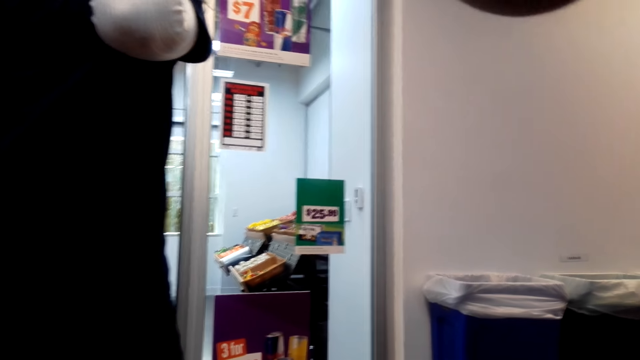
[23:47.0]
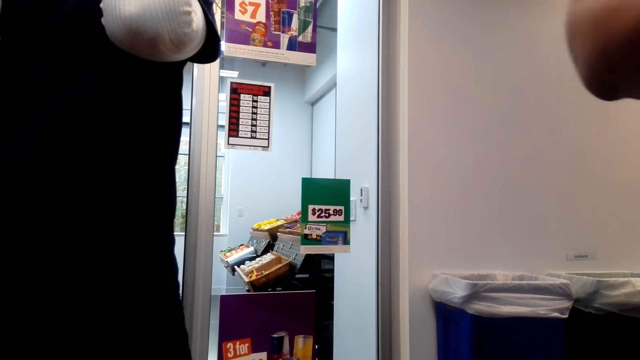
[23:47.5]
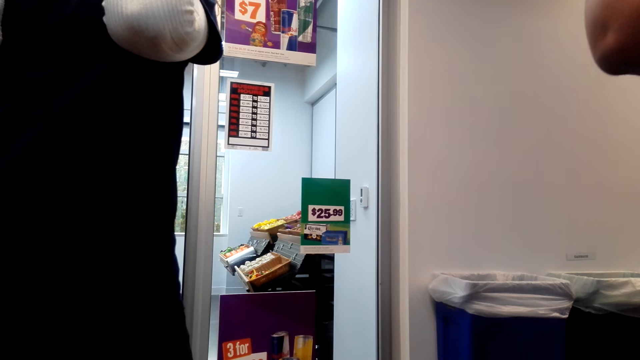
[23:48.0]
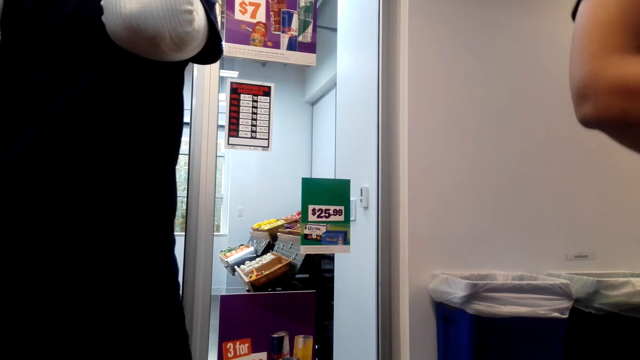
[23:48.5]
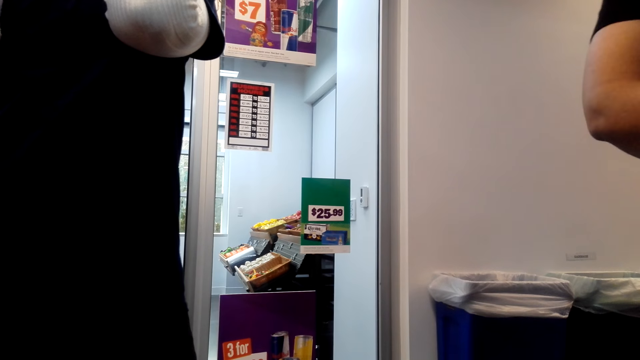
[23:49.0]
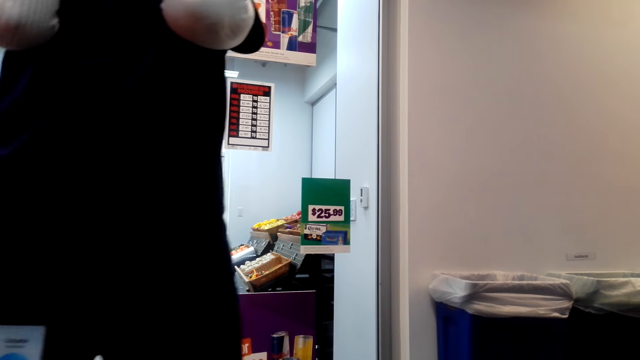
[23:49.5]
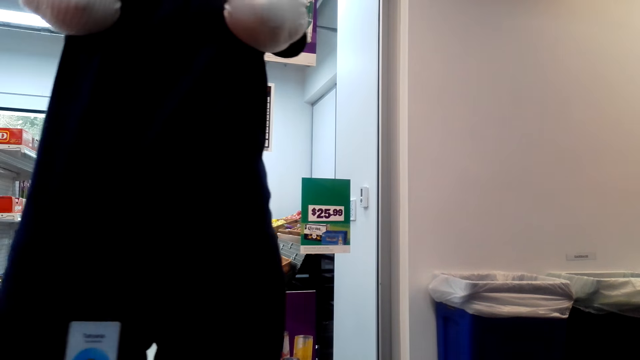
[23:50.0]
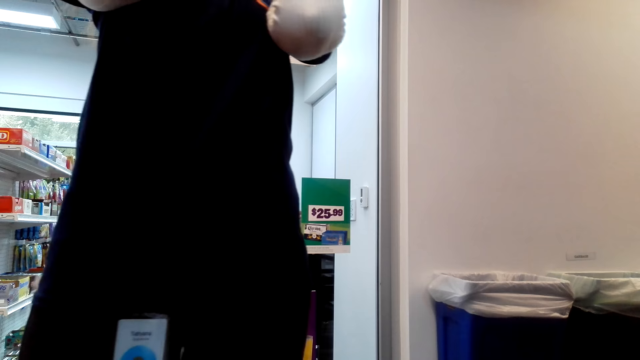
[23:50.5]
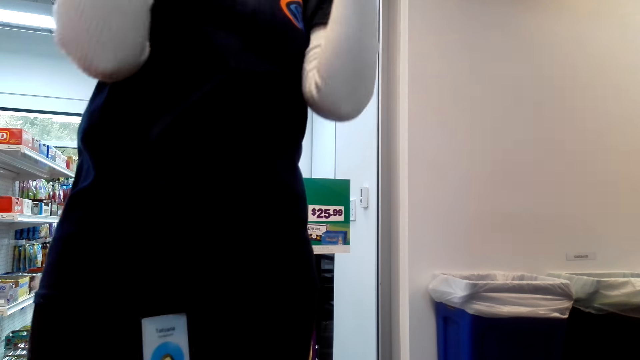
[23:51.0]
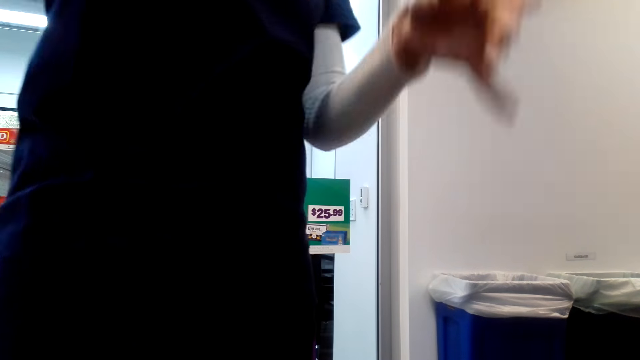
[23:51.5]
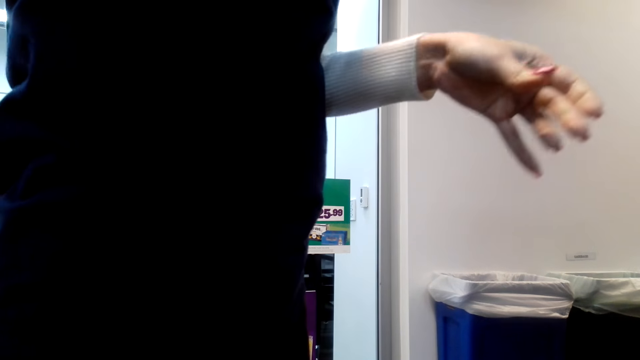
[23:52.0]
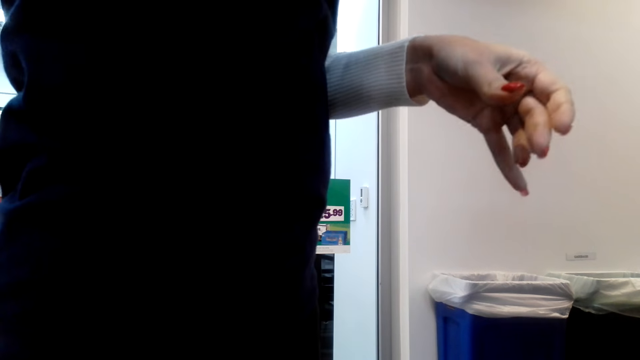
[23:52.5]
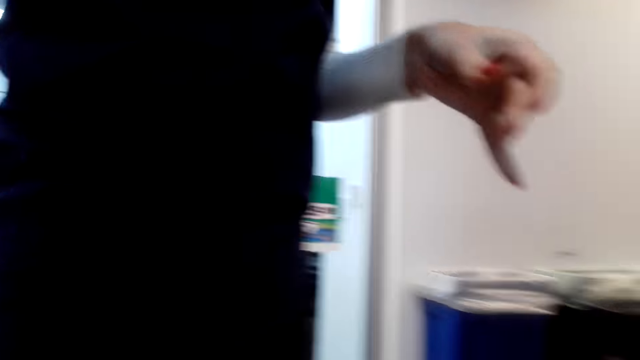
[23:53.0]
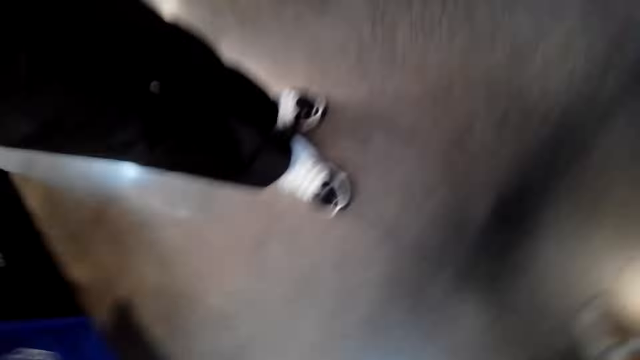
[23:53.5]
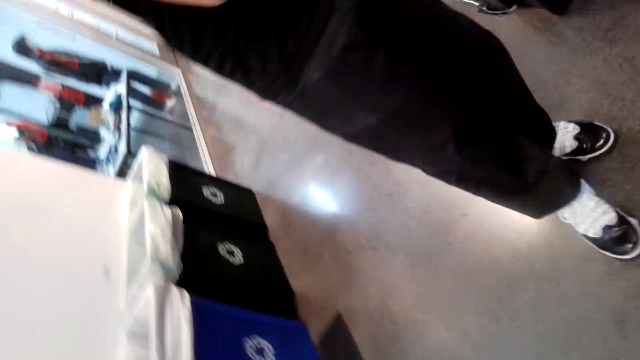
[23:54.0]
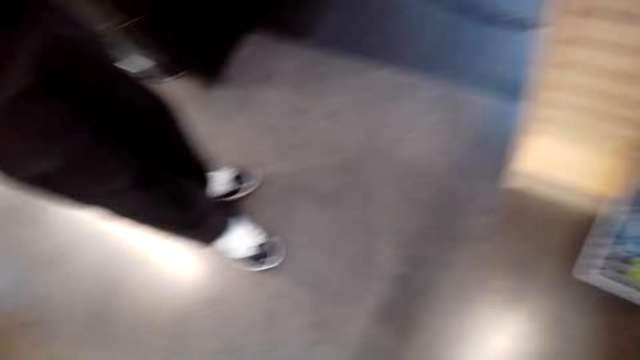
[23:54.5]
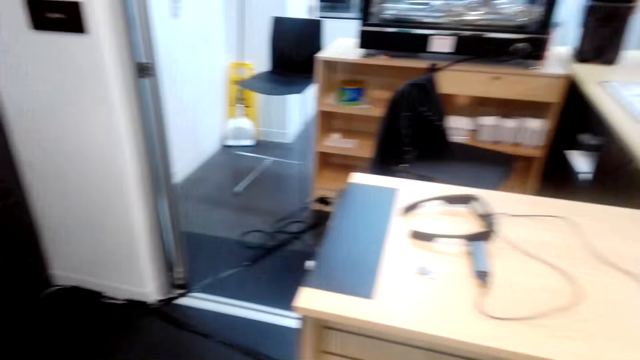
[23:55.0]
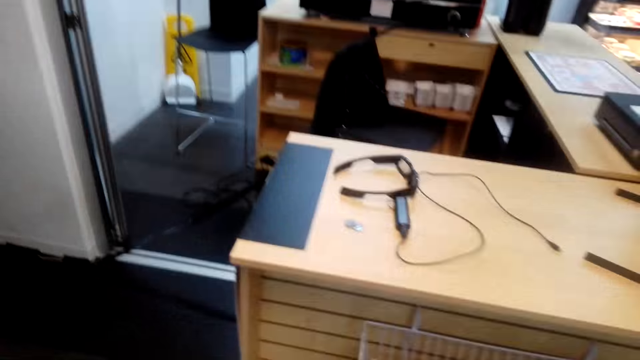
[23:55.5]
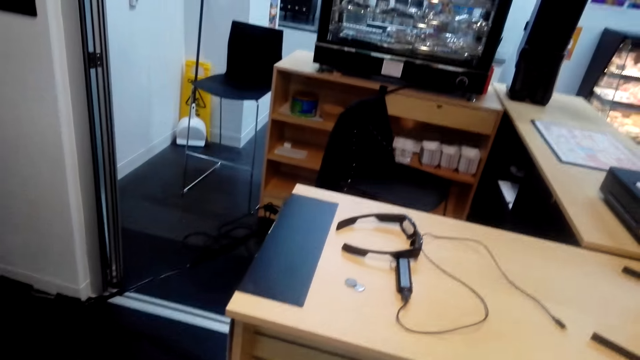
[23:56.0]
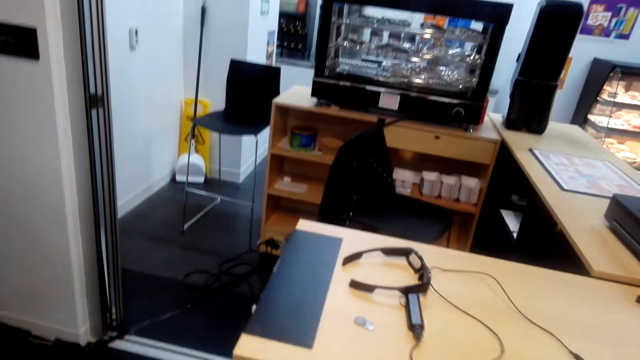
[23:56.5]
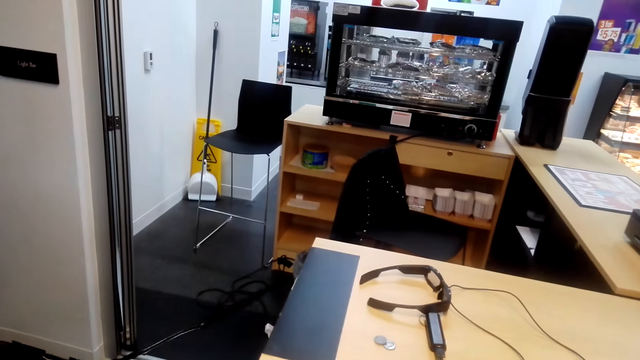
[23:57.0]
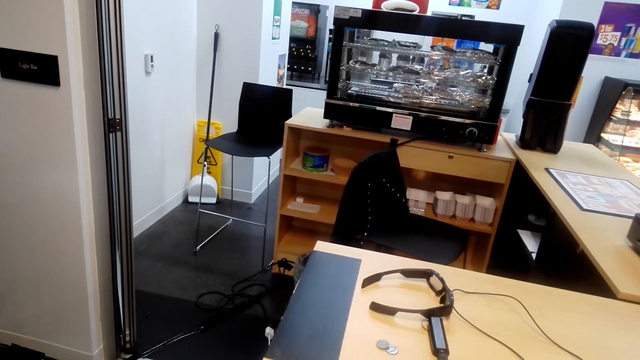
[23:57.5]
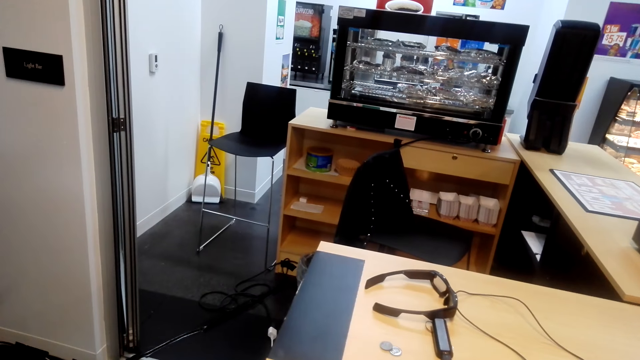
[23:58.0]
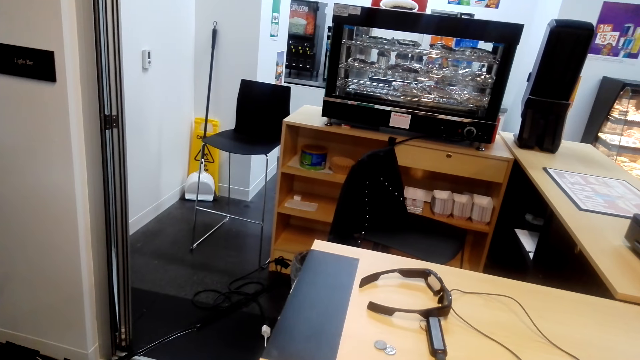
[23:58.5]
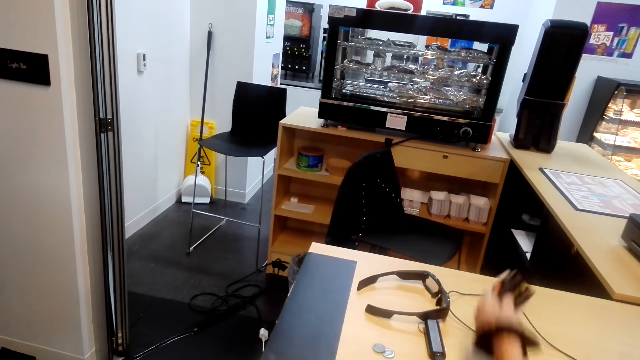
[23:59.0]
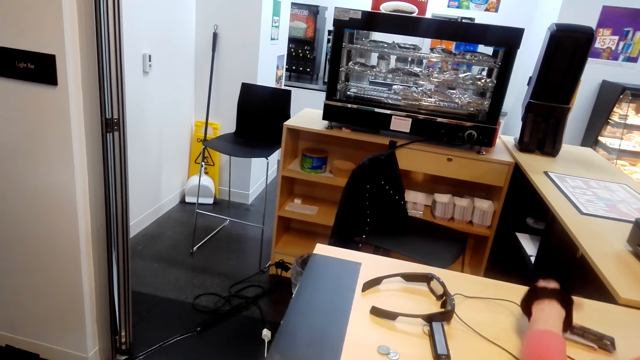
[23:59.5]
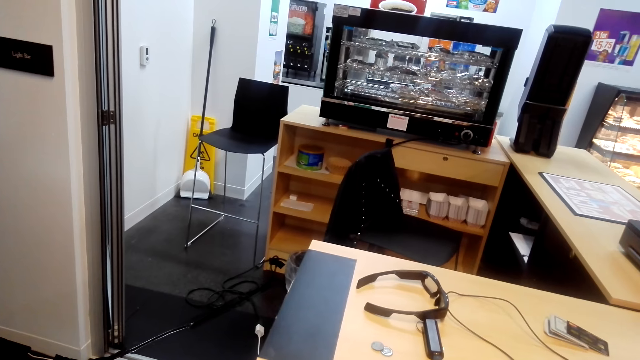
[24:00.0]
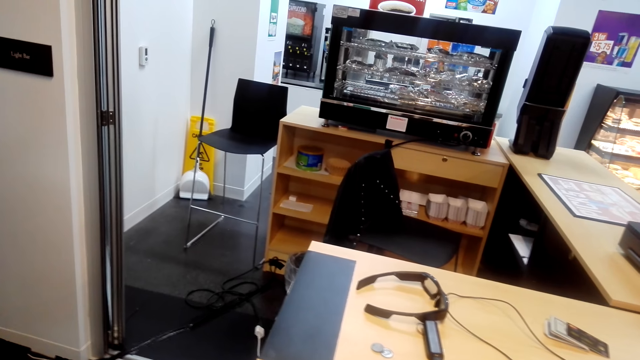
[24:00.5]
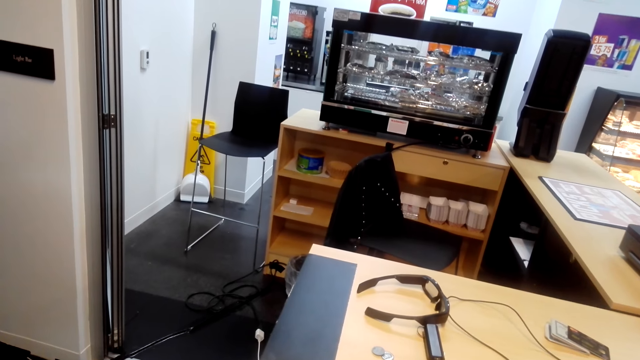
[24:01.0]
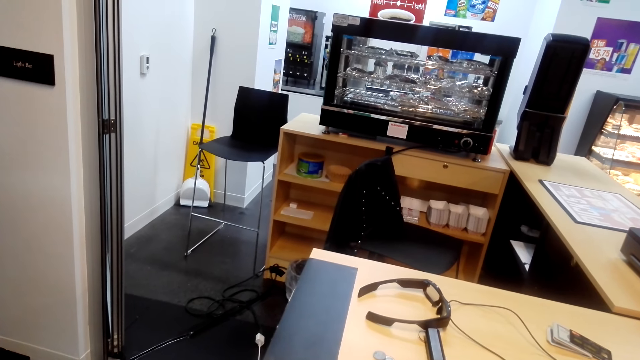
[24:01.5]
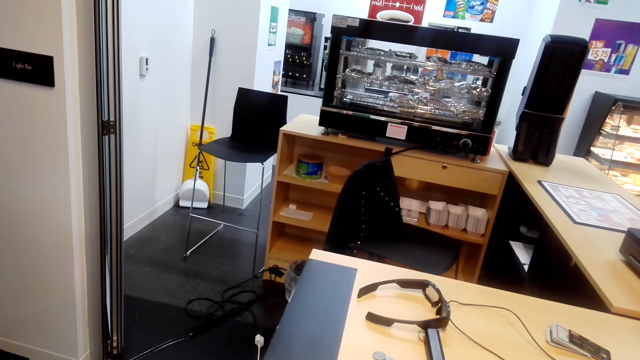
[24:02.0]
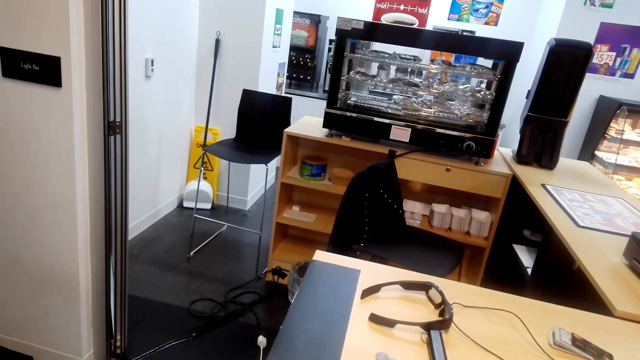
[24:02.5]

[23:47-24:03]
The camera wearer looks on. Someone talks. A person does something. The camera wearer looks around. Another person drops cards on the counter top.
